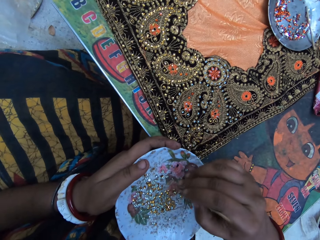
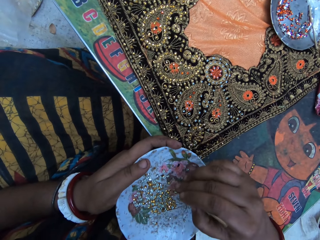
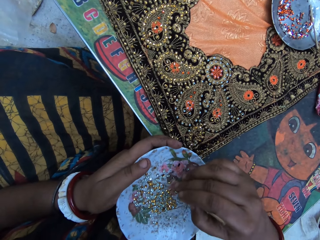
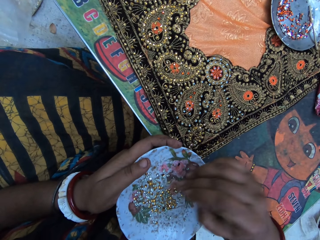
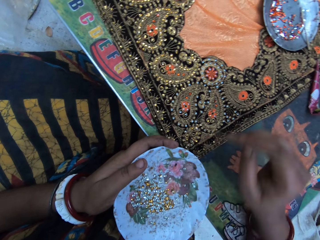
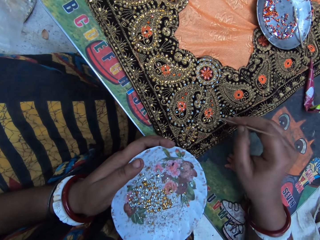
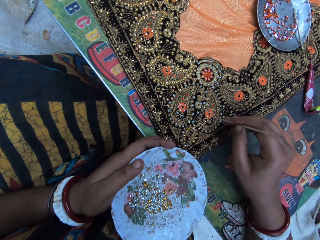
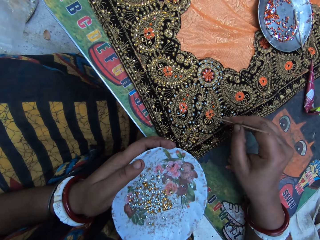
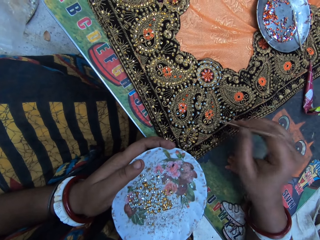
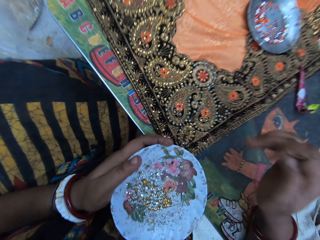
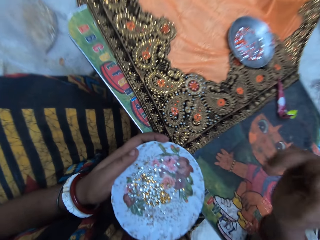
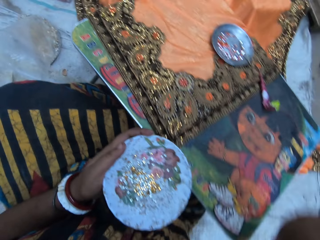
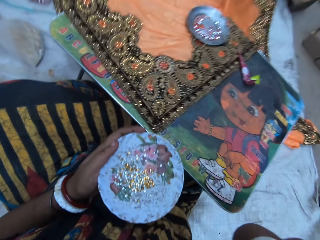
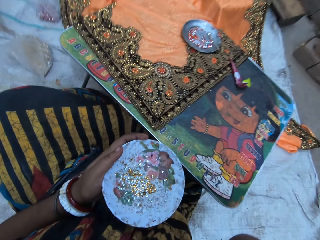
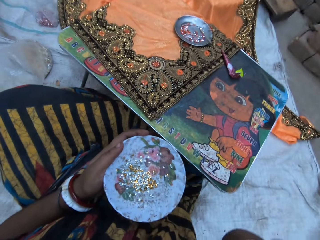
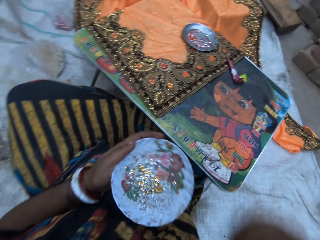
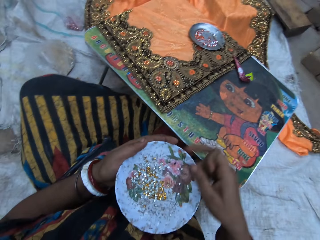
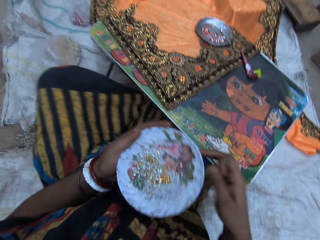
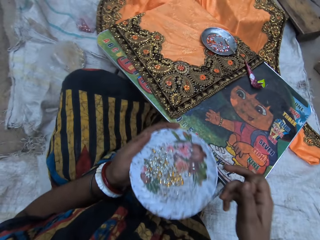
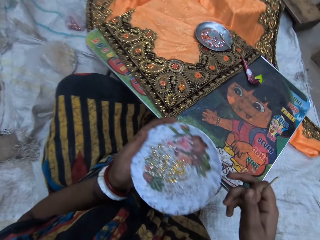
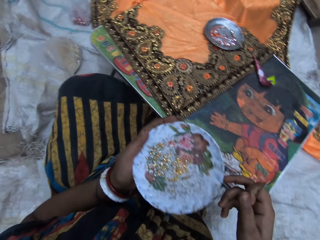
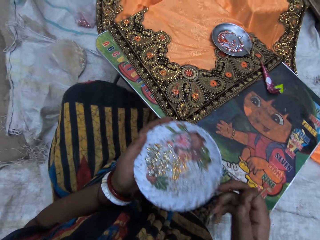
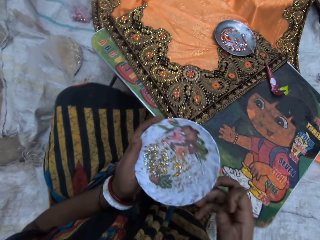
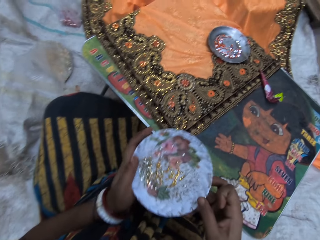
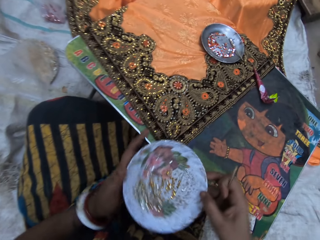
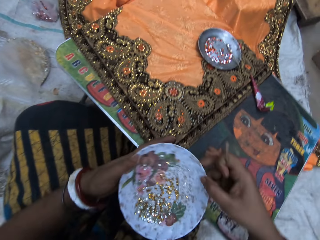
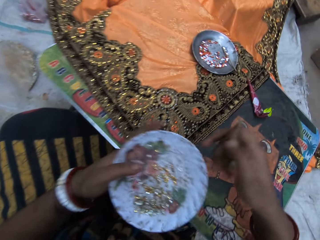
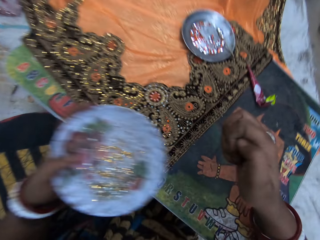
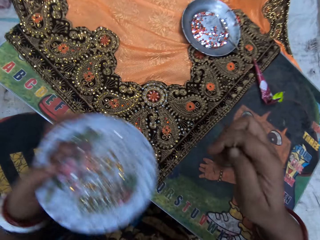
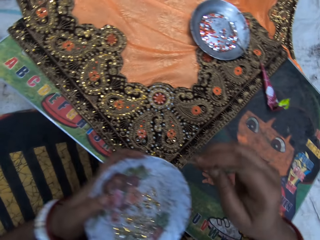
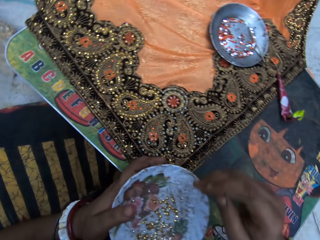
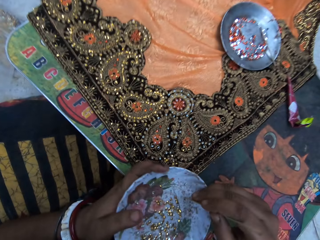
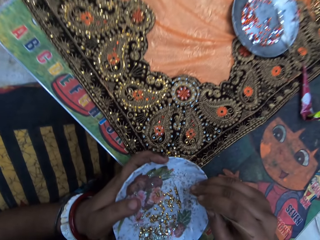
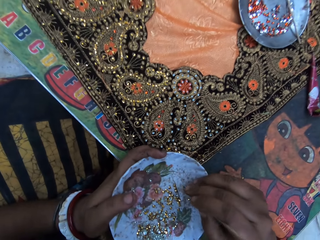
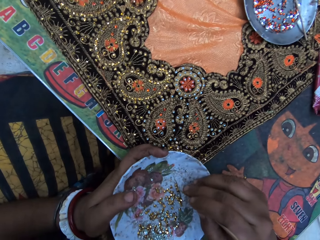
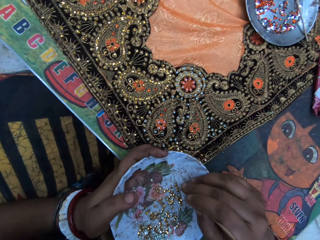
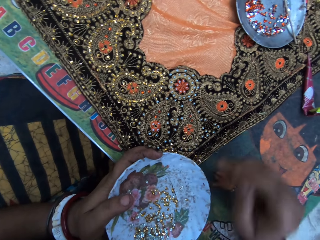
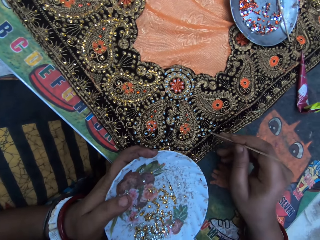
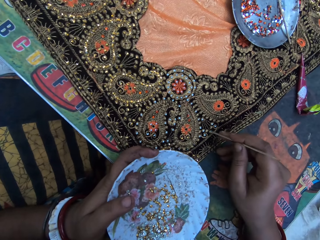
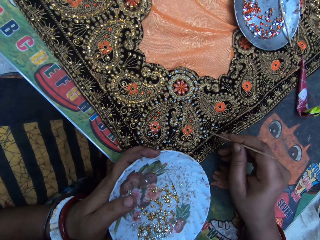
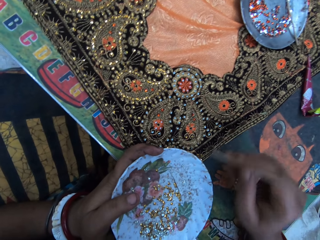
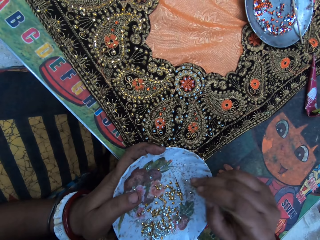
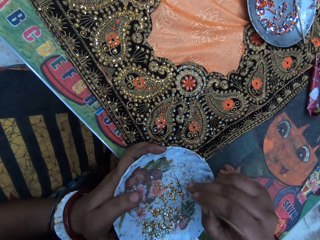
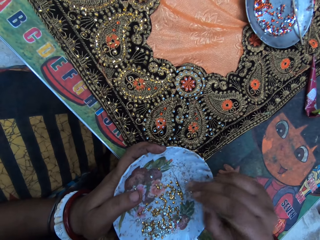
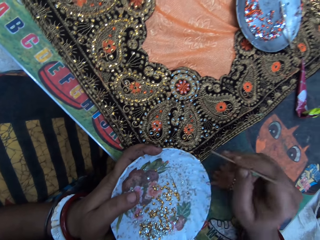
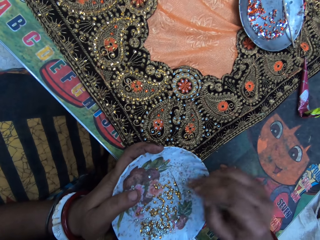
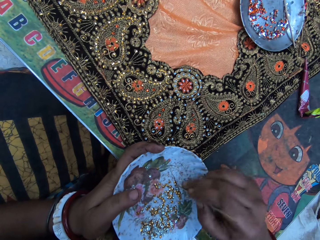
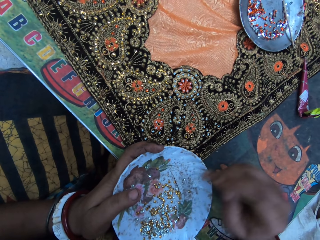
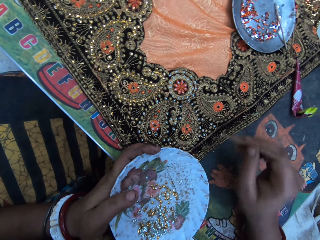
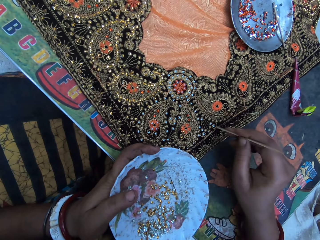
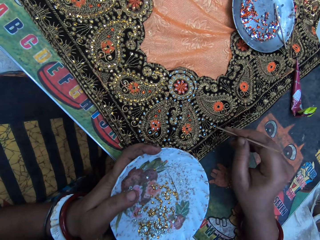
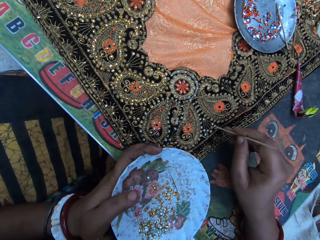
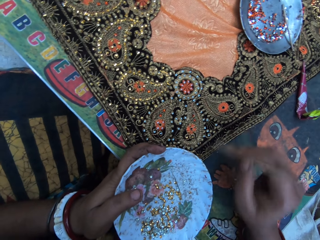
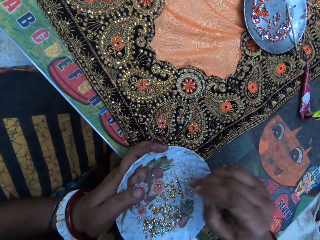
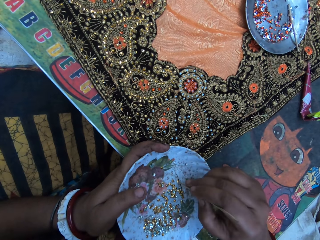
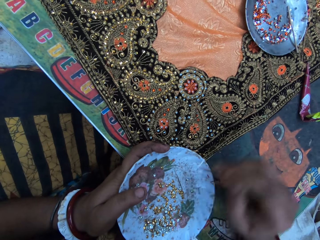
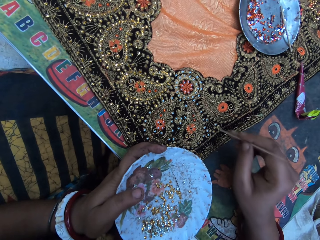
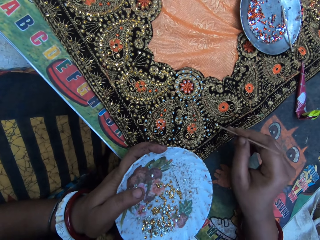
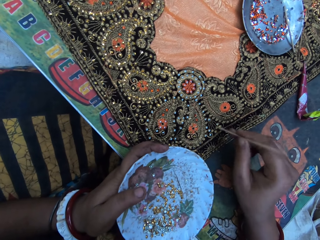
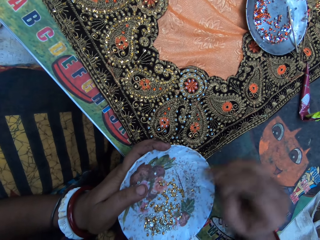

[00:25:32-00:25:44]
The camera wearer touches her face with her right hand. She shakes the plate with her left hand. She holds the plate with both hands. She holds the plate with her left hand. She transfers cloth stones from the plate in her left hand to the cloth with the jewel picker in her right hand.

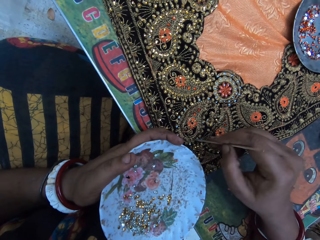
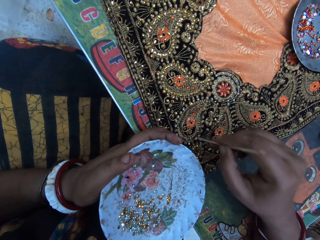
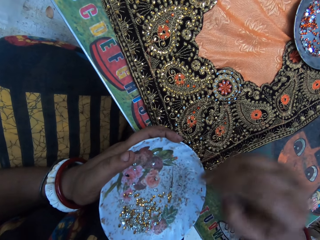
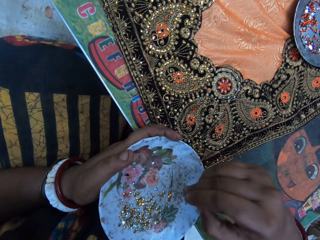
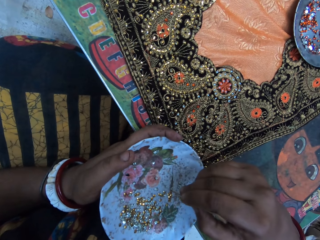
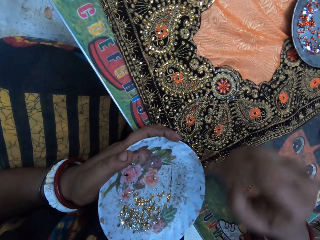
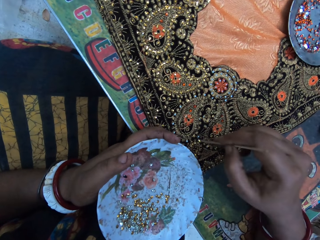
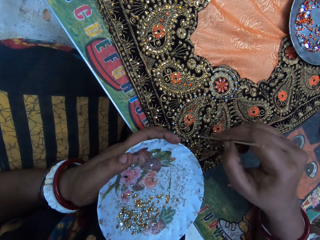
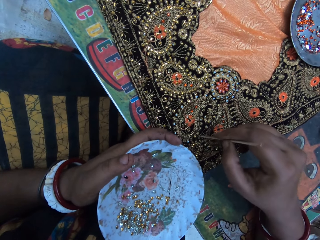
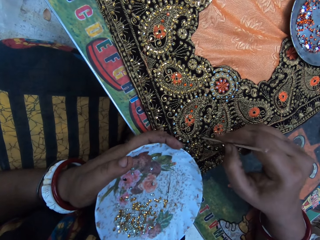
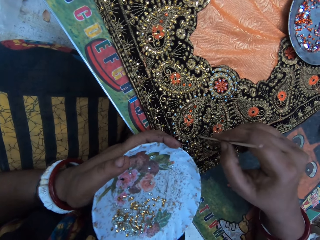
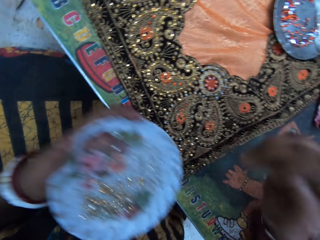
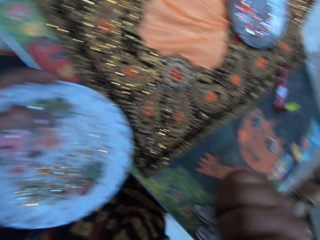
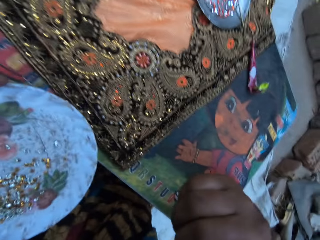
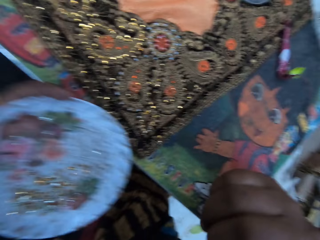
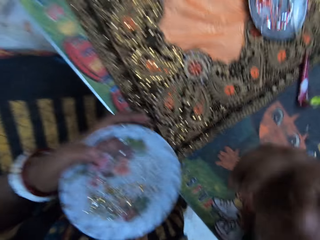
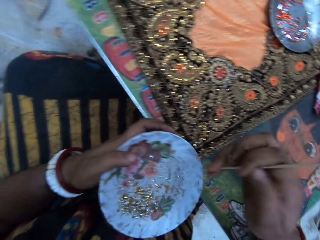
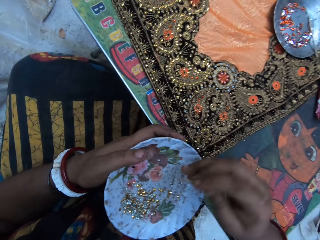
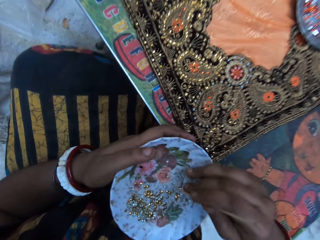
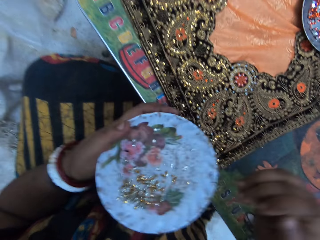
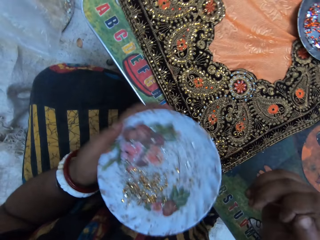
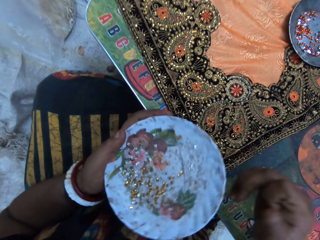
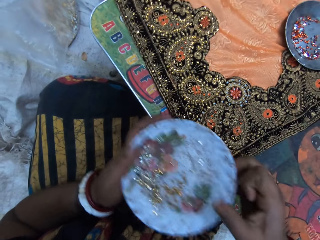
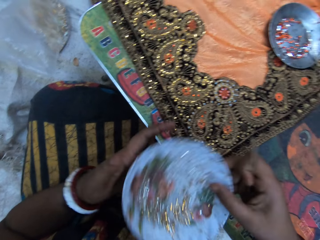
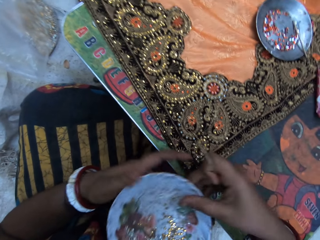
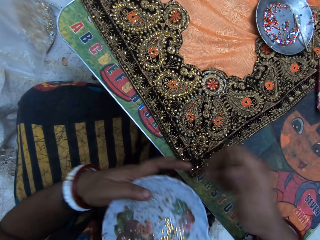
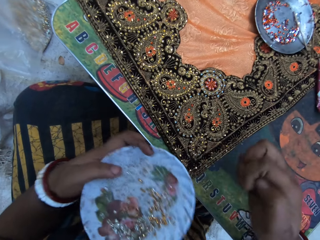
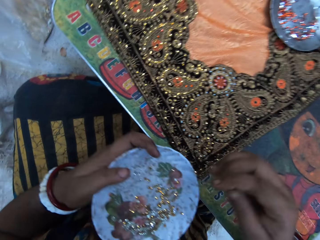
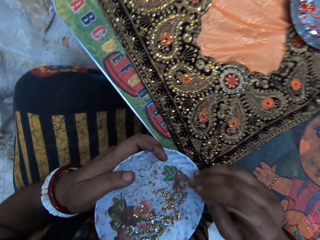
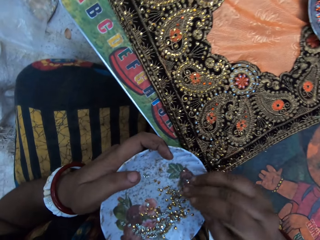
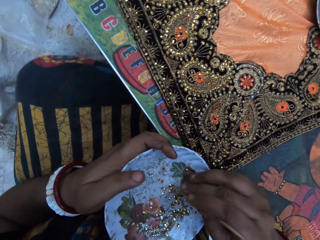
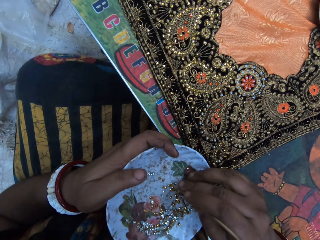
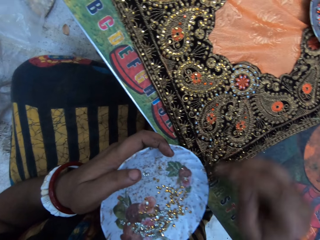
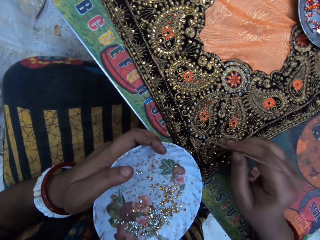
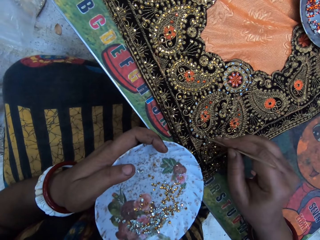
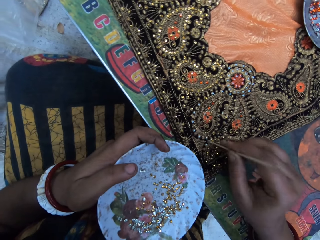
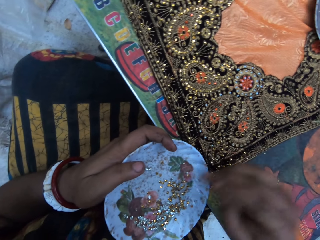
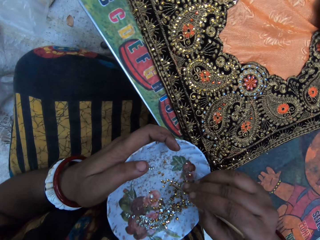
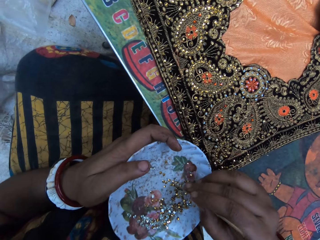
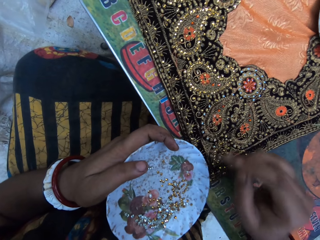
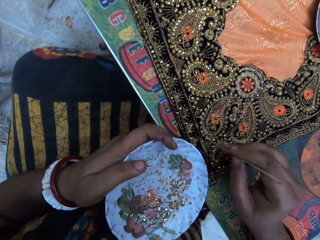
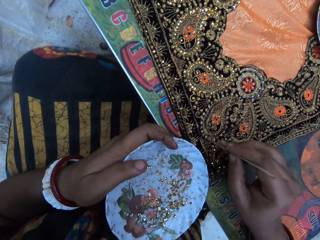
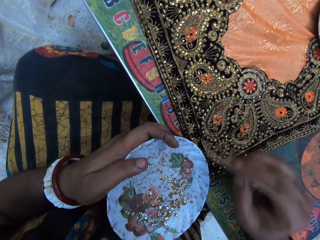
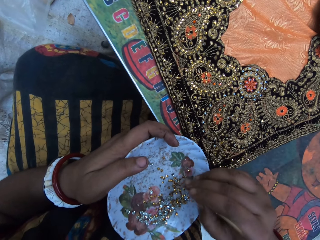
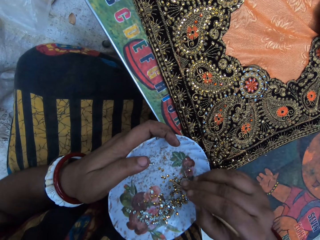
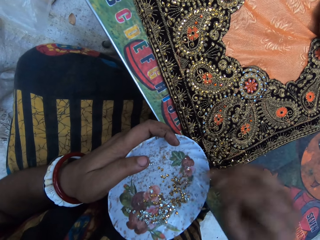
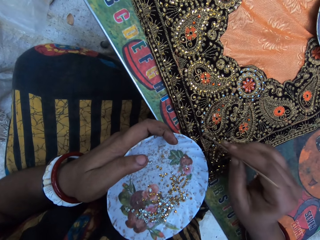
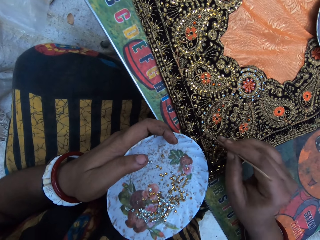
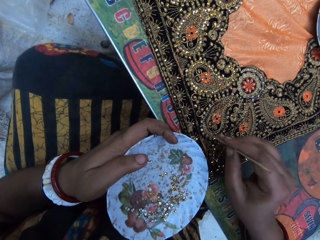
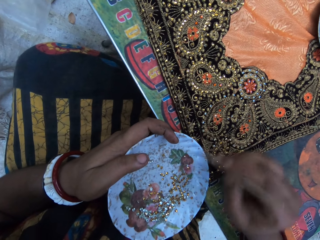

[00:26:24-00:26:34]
The camera wearer touches her face with her right hand. She touches the plate in her left hand with the jewel picker in her right hand. She shakes the plate with her left hand. She holds the plate with both hands. She holds the plate with her left hand. She transfers cloth stones from the plate in her left hand to the cloth with the jewel picker in her right hand.
